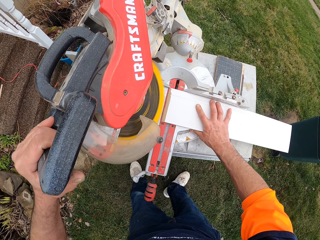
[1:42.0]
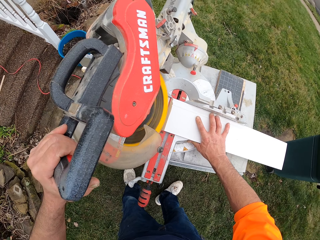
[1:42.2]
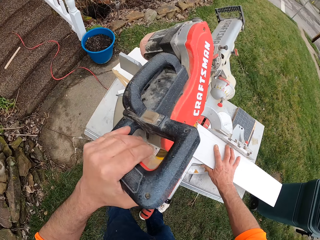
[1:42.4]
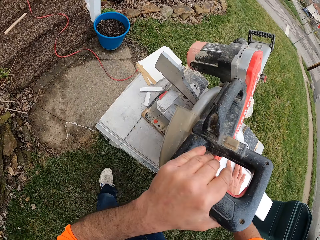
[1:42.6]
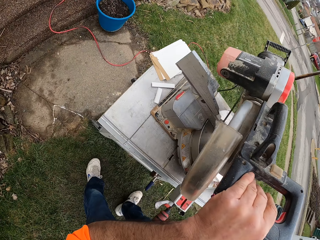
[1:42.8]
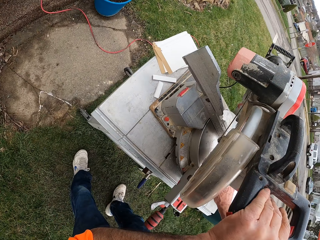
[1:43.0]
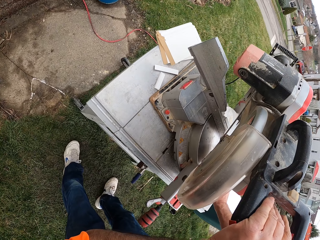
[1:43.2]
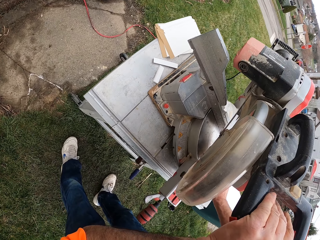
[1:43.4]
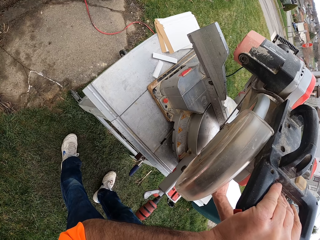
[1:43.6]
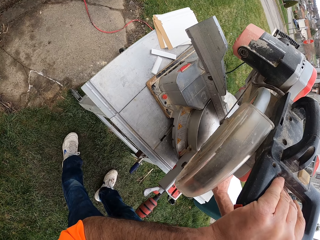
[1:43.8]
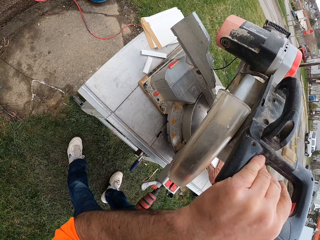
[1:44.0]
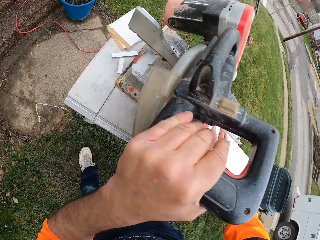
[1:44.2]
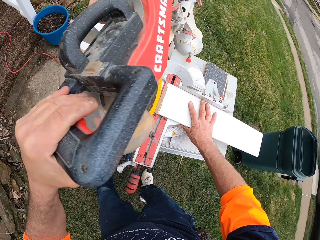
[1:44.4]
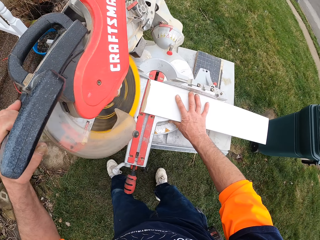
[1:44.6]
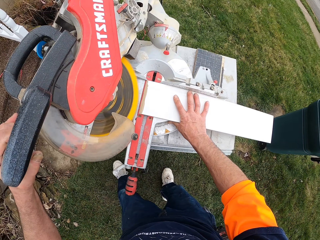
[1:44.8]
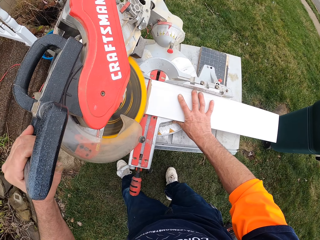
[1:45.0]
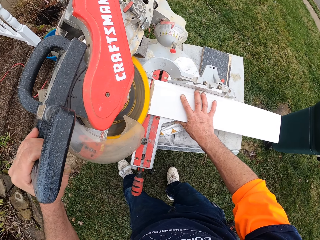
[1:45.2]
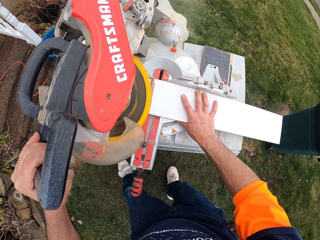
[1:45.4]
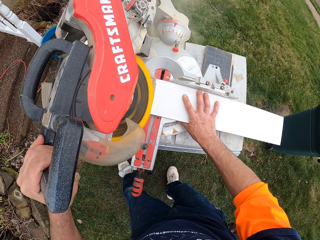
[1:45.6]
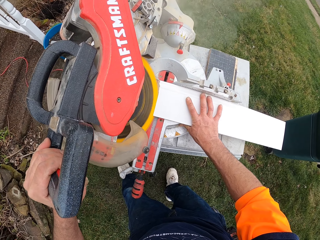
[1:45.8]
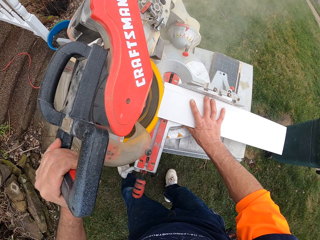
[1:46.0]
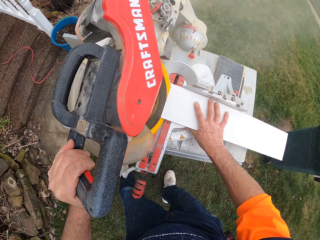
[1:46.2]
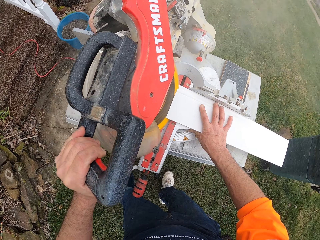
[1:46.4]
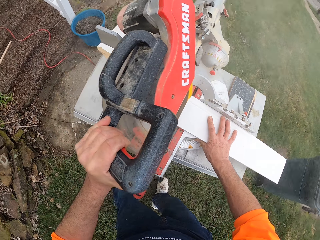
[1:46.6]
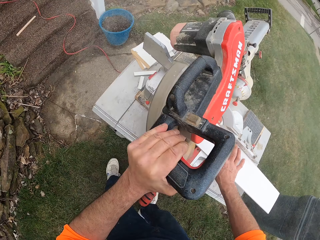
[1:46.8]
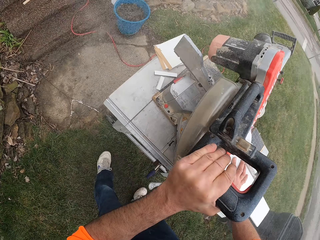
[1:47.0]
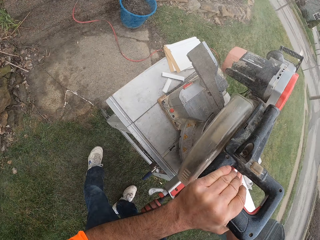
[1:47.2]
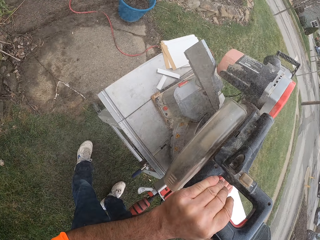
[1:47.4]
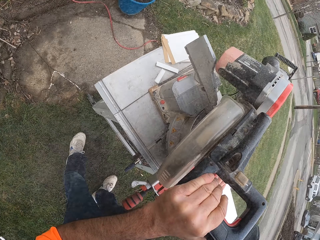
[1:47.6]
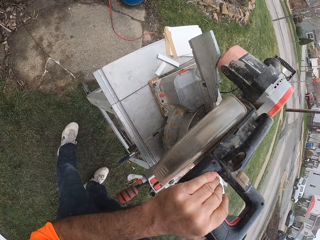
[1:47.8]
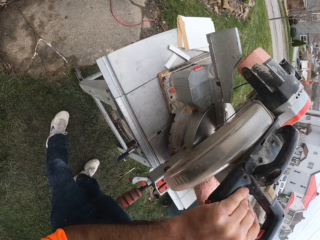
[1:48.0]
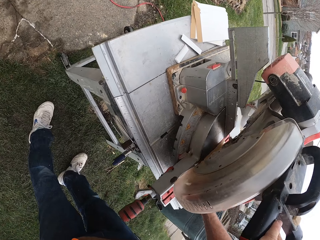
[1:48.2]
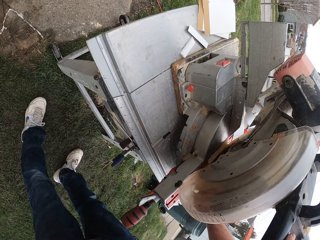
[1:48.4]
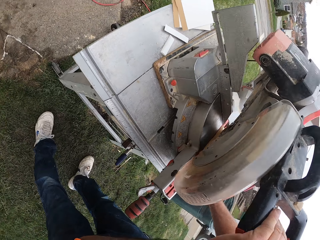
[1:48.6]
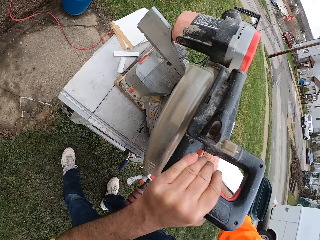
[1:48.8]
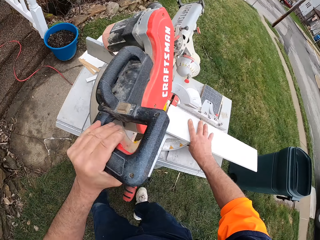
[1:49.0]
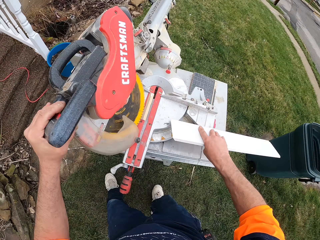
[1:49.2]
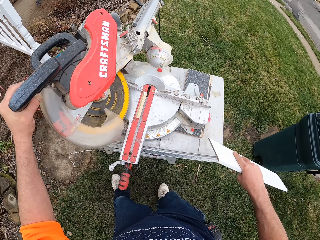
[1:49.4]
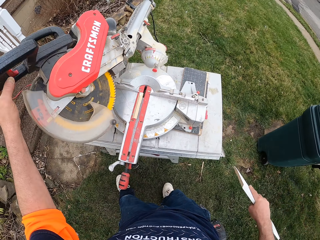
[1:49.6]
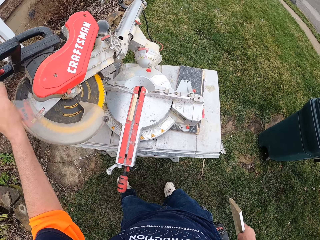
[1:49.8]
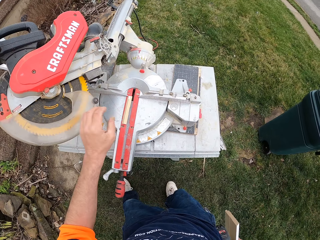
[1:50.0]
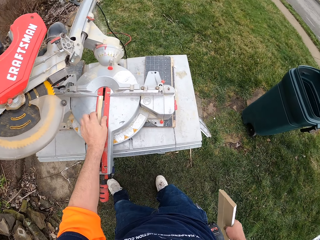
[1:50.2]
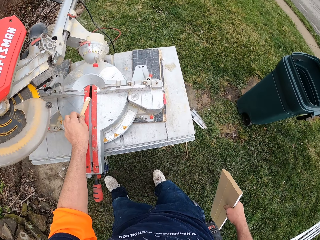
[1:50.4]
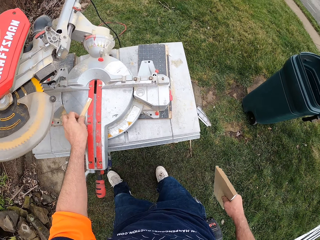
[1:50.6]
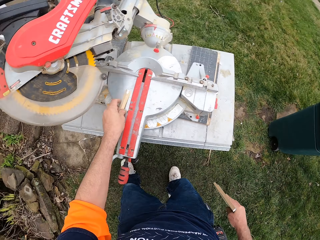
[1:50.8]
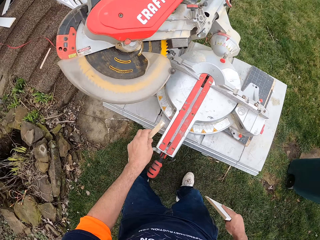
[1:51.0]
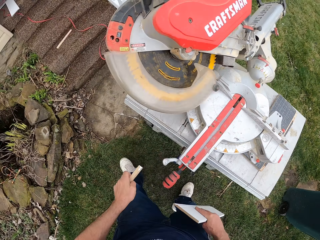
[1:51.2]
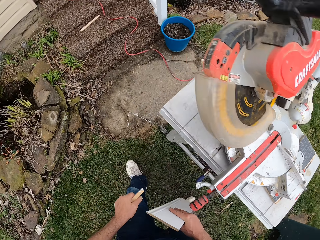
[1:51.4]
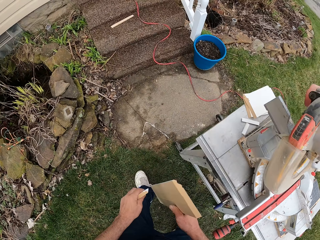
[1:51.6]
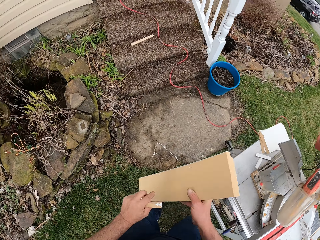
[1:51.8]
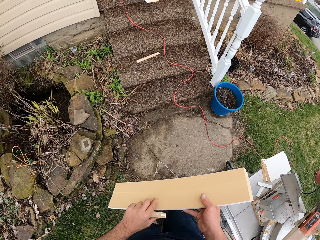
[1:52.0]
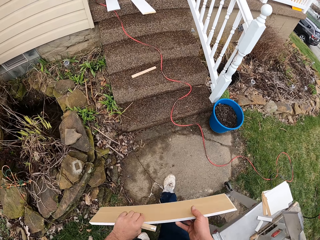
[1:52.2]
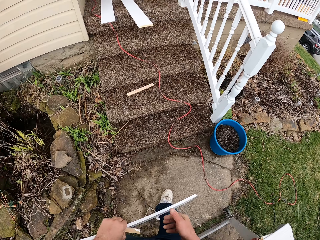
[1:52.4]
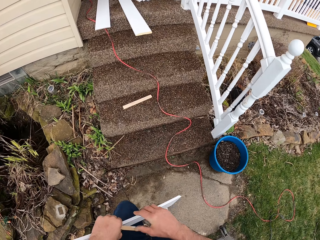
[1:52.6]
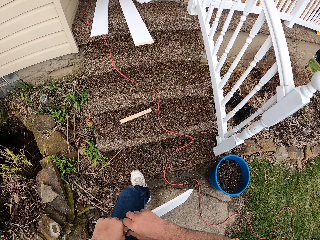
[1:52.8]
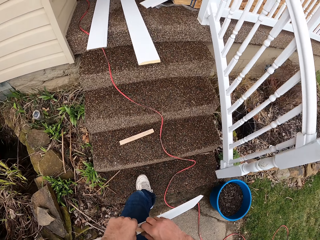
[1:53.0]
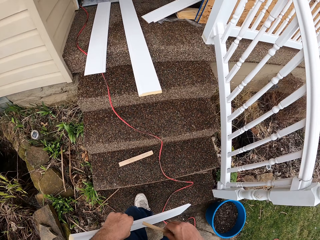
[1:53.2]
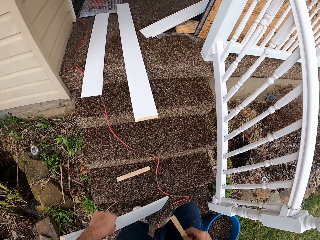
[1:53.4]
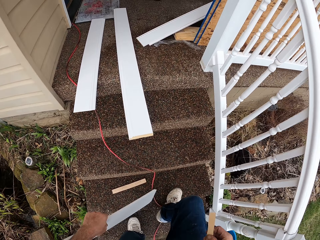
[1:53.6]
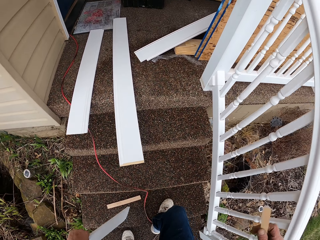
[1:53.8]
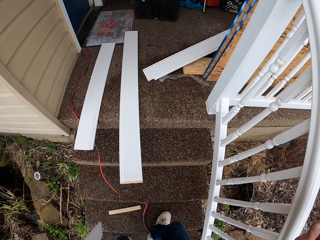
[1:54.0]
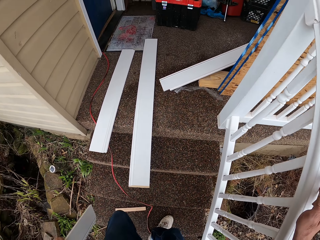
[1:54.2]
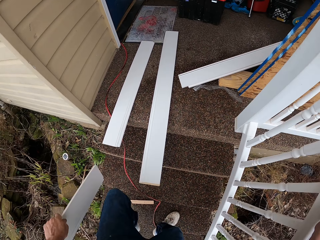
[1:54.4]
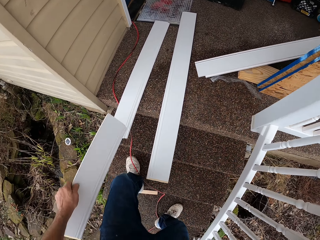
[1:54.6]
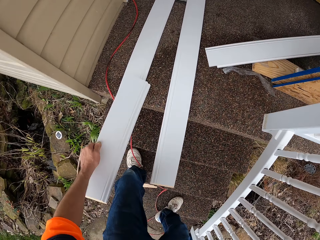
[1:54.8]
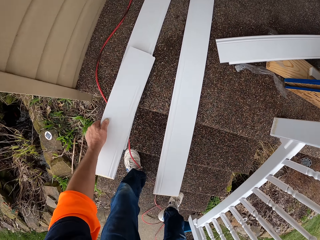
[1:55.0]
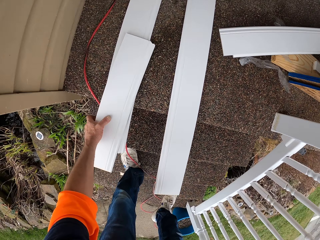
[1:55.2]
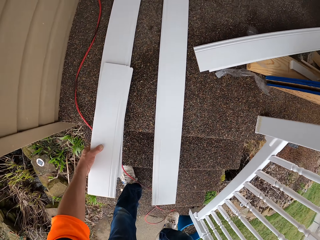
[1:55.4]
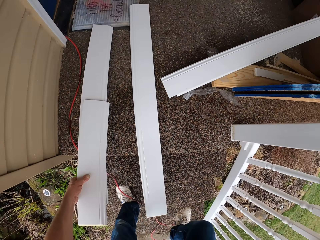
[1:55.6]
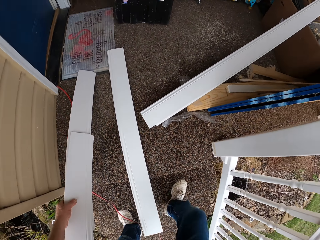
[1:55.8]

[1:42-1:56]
The camera wearer cuts the plastic or baseboard with the cutting machine or miter saw. They look at the miter saw. They hold the baseboard. They pick up the piece of baseboard on the miter saw. They walk away from the miter saw. They hold the baseboard with the other hand. They hold the piece of baseboard with the other hand. They walk up the stairs. They take the plastic from the floor.

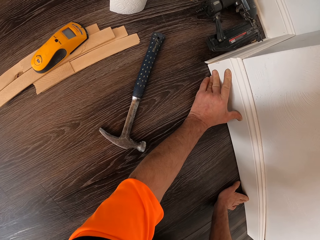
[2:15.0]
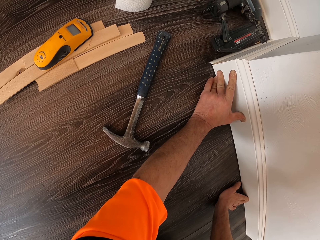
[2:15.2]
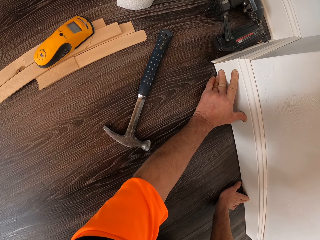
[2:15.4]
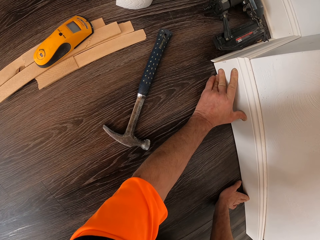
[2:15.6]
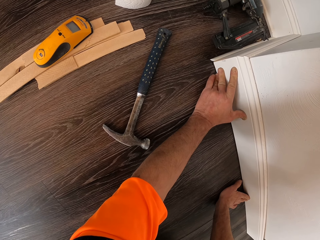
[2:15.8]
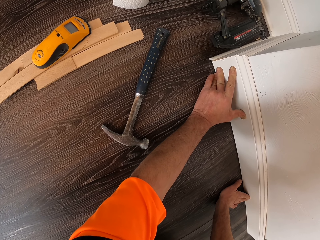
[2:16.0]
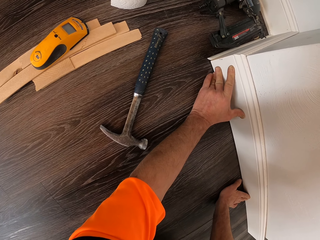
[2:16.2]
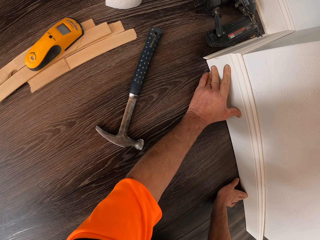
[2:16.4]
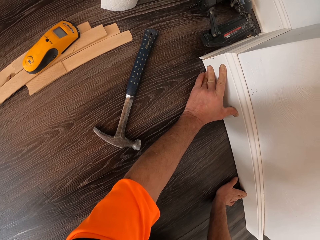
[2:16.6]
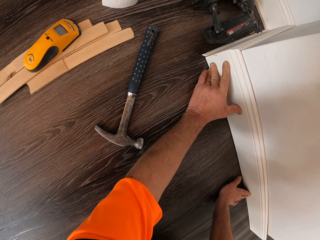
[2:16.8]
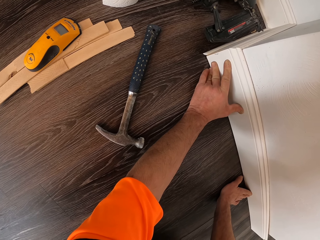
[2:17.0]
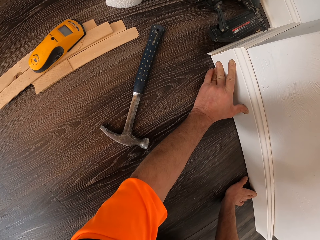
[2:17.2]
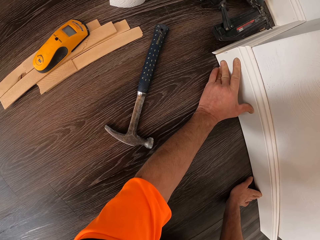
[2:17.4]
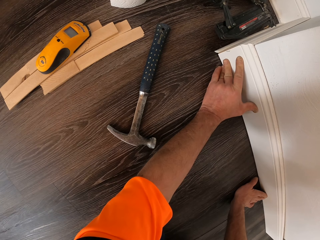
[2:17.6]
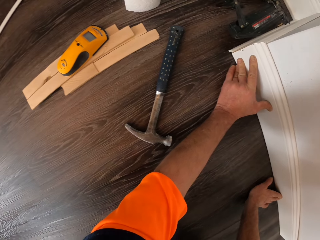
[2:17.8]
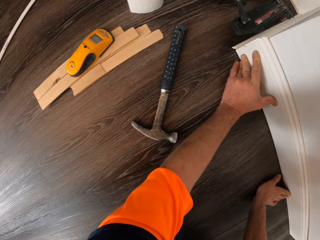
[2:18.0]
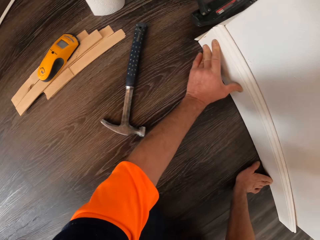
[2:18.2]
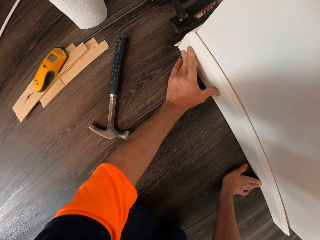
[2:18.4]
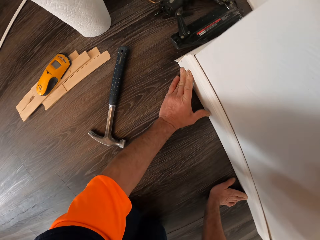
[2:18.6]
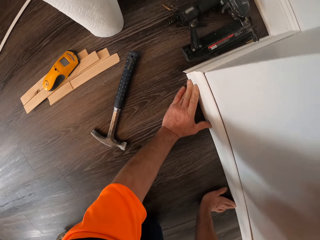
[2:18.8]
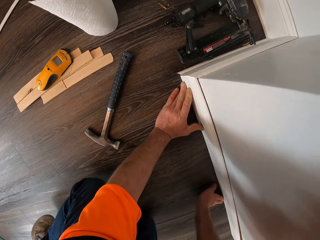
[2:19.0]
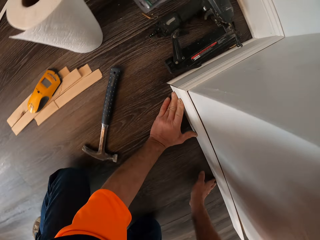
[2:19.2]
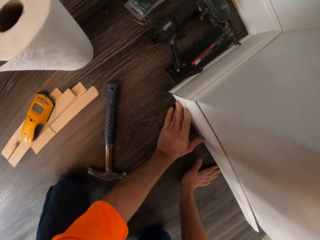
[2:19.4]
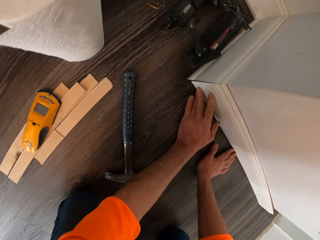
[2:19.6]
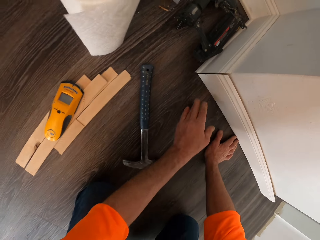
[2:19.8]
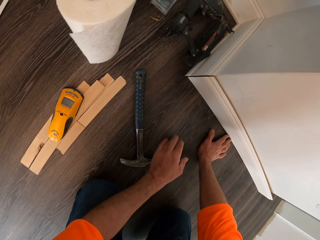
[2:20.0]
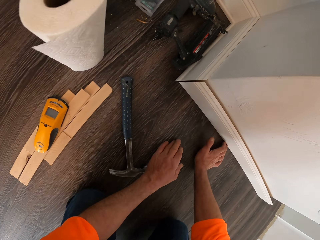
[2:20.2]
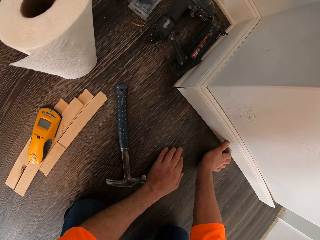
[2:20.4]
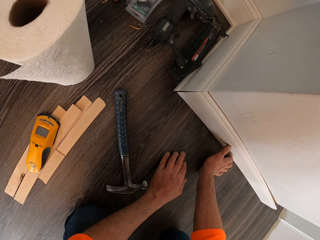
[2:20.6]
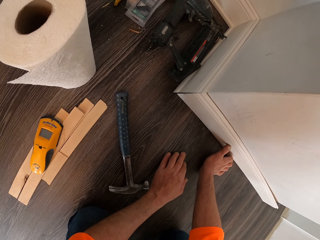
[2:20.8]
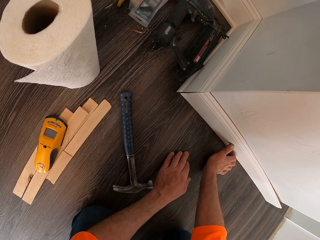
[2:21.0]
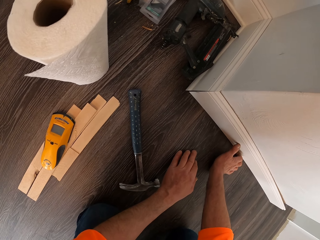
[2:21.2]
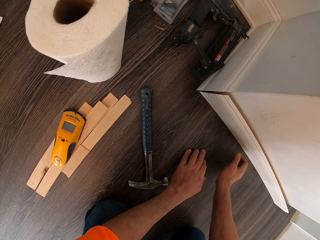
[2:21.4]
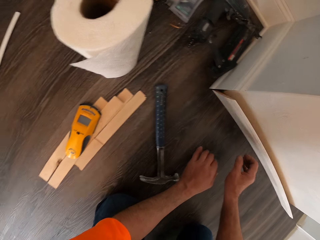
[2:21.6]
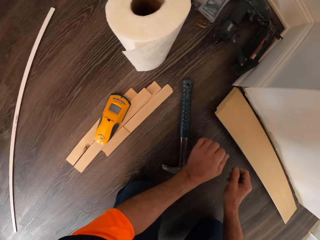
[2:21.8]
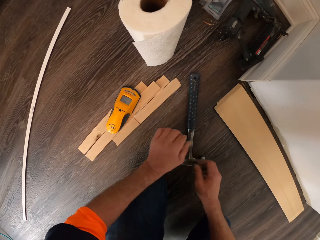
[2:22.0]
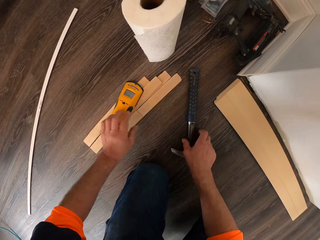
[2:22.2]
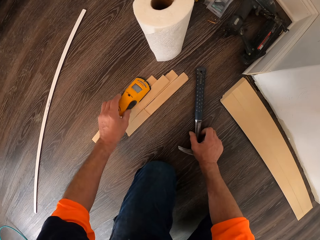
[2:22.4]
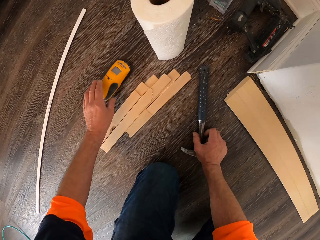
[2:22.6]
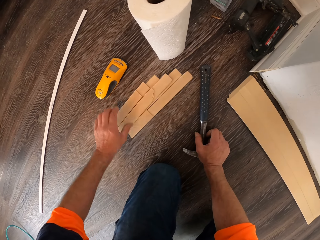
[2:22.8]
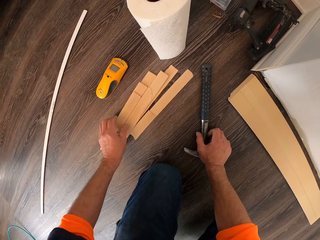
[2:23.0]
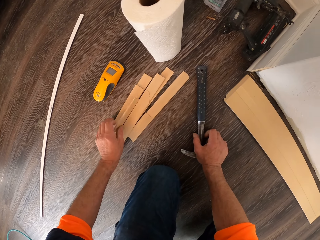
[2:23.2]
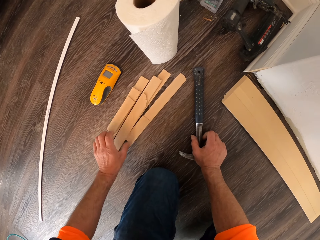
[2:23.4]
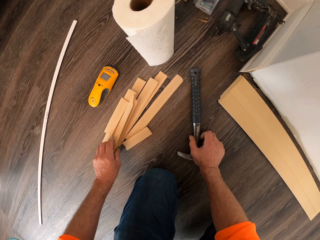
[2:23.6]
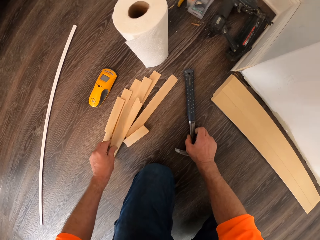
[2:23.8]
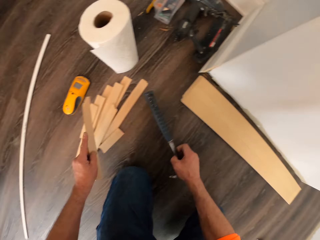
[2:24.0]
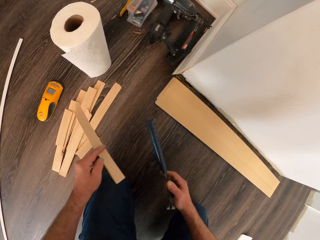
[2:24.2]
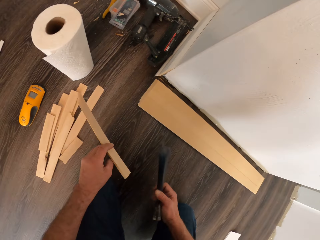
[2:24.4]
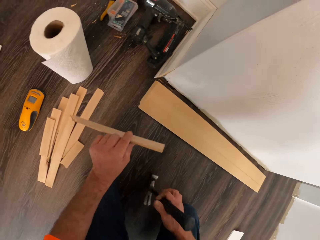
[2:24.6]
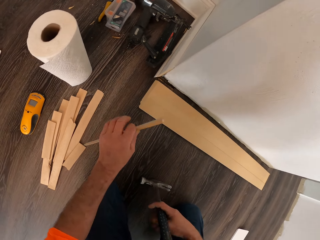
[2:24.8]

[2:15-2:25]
The camera wearer looks at the baseboard. They move the laser distance meter on the floor. They hold the hammer. They take the hammer and a piece of wood from the floor. They touch the pieces of wood. They lift the hammer.
